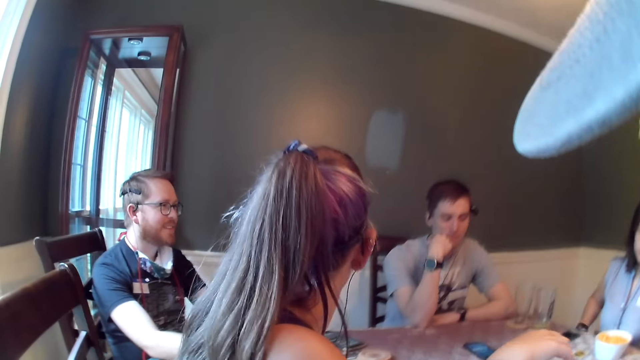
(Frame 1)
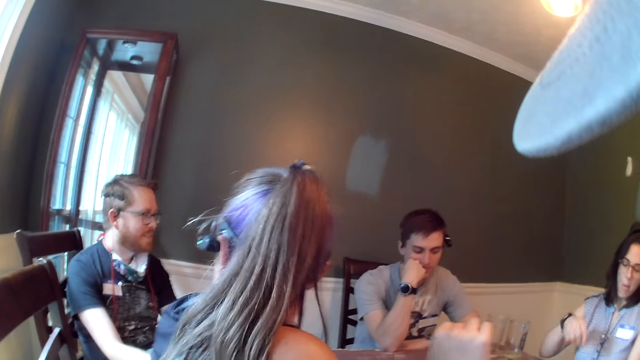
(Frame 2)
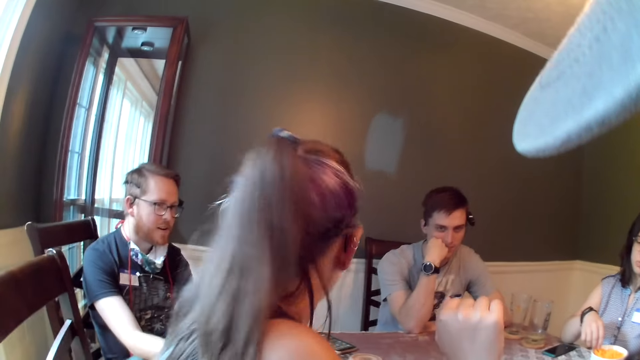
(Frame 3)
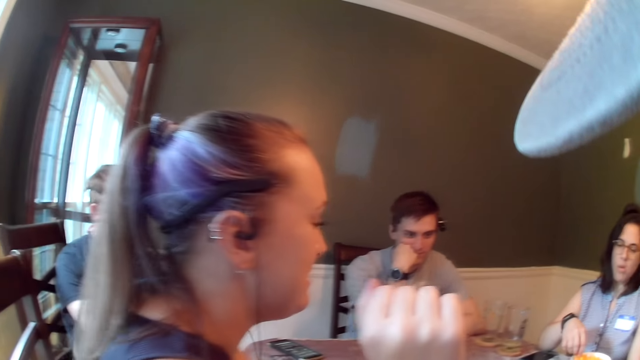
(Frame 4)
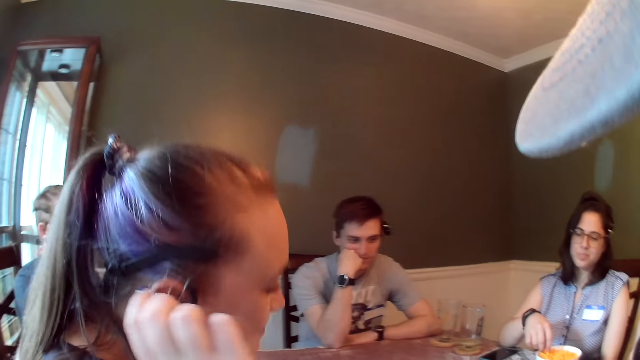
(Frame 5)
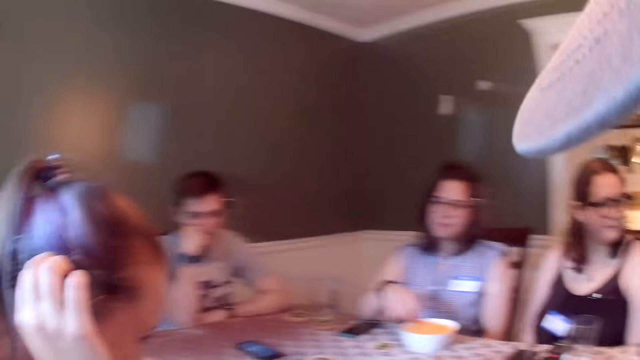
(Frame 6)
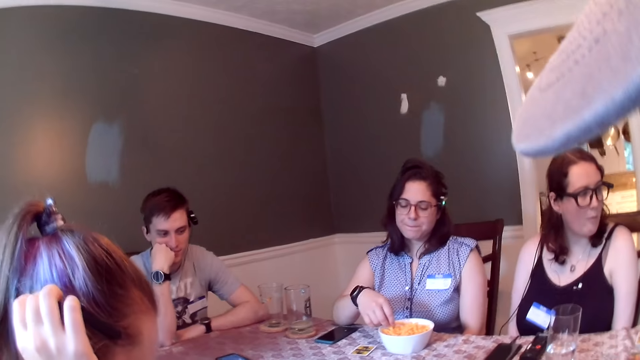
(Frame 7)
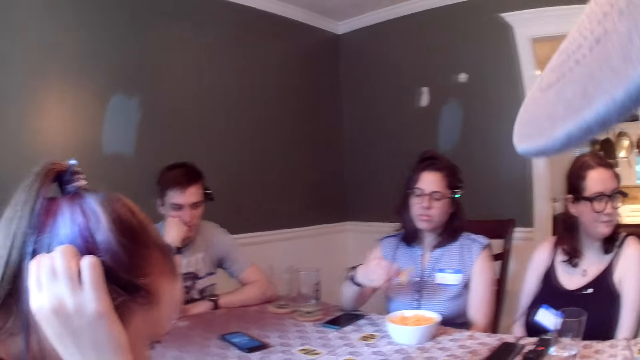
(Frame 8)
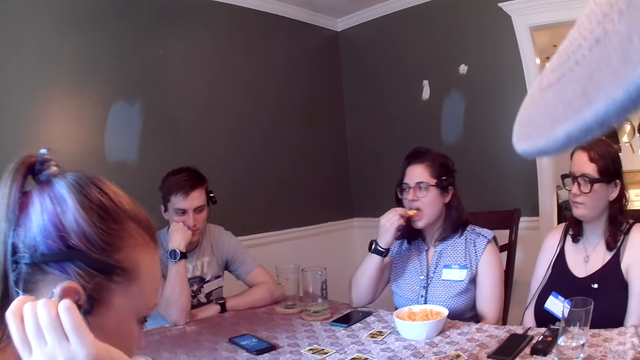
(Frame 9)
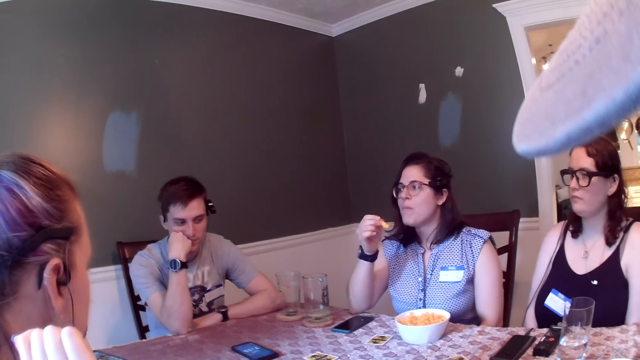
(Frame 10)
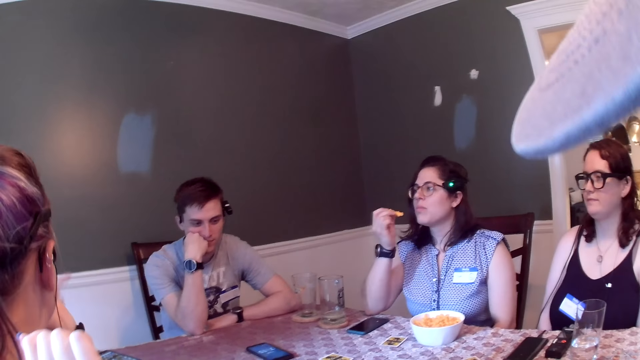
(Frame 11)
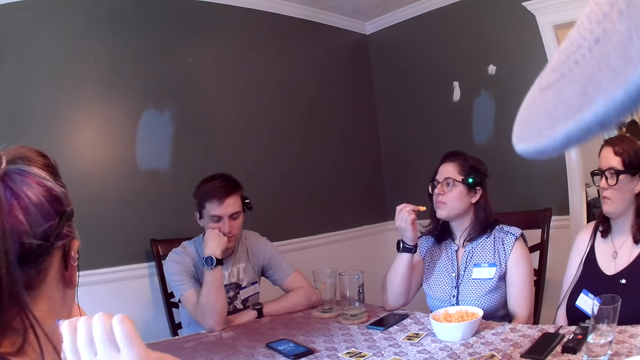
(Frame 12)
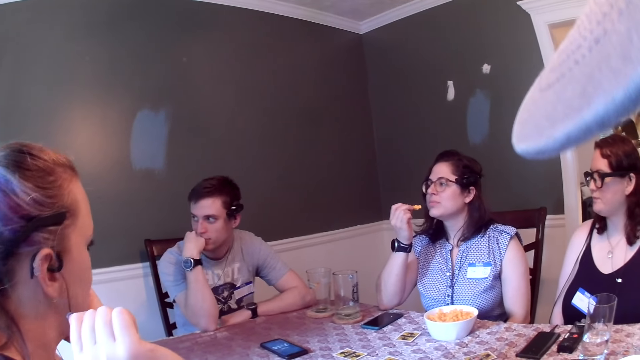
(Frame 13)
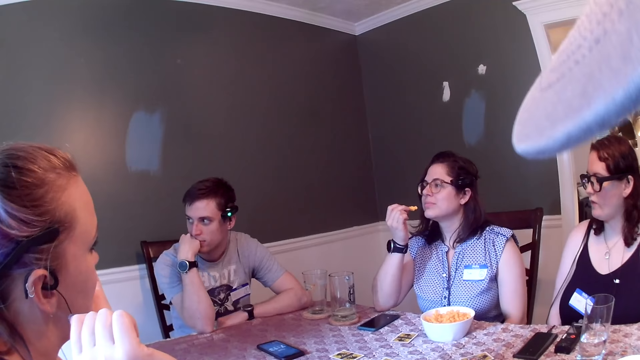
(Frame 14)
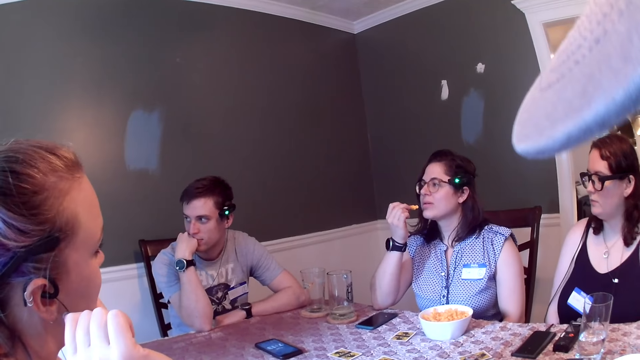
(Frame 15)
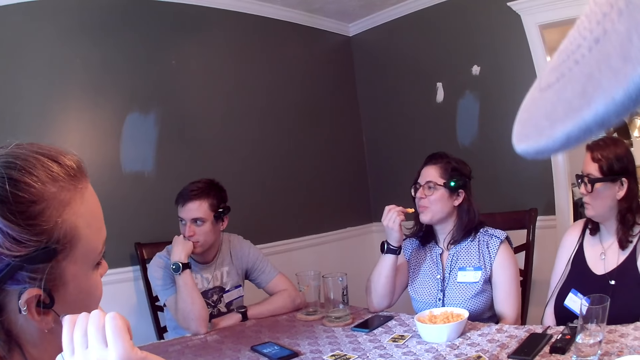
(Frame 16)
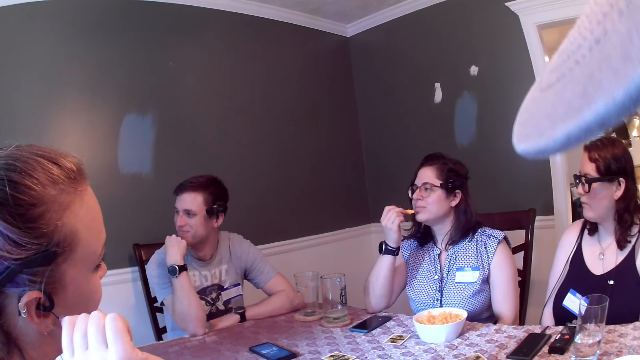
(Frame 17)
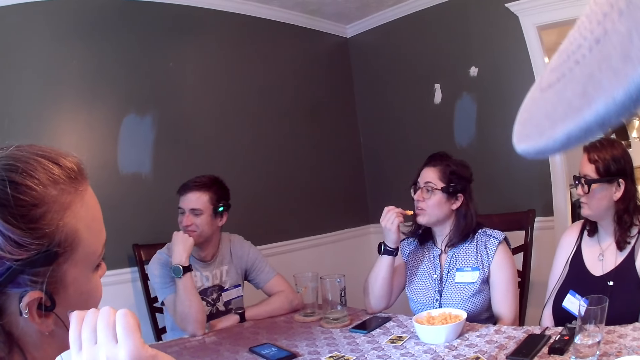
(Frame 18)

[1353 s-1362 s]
The woman adjusts the camera on her head with her right hand.

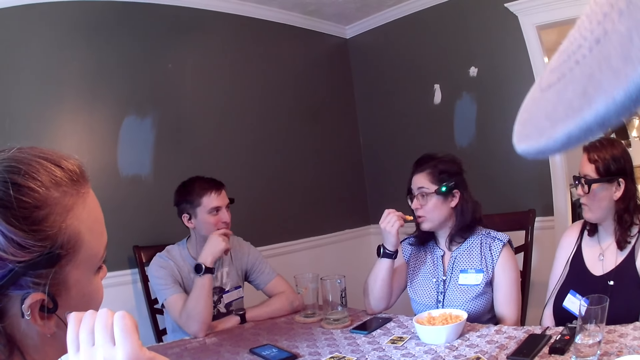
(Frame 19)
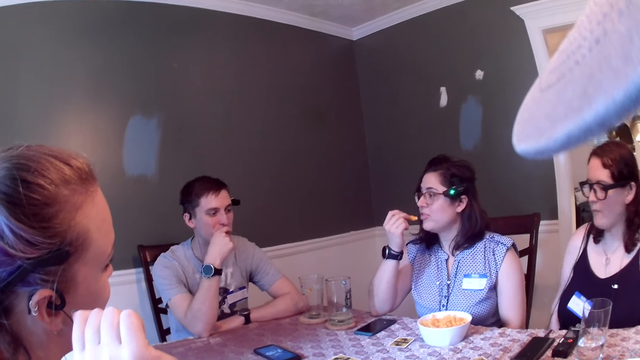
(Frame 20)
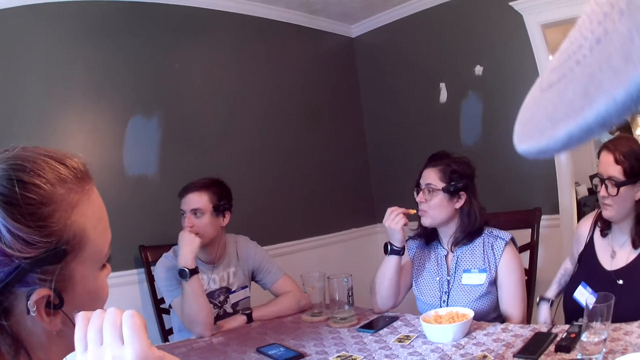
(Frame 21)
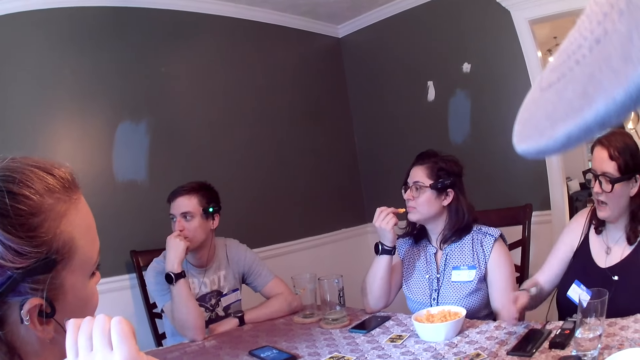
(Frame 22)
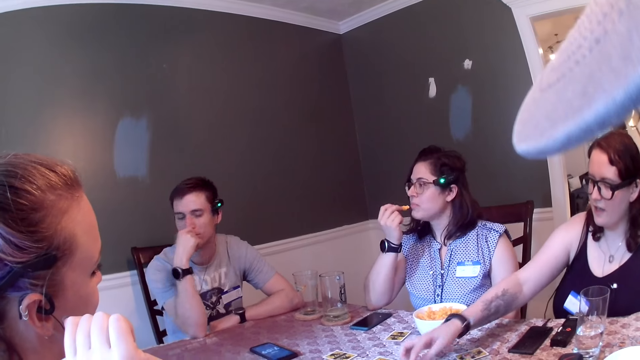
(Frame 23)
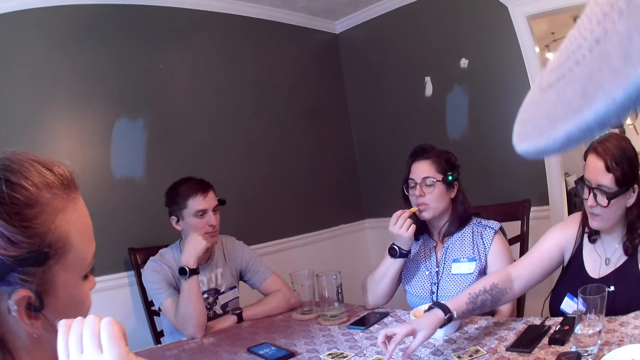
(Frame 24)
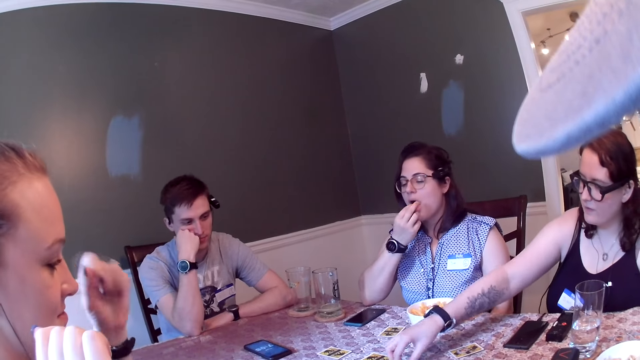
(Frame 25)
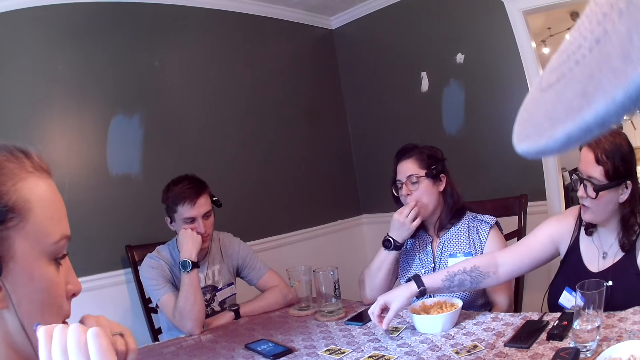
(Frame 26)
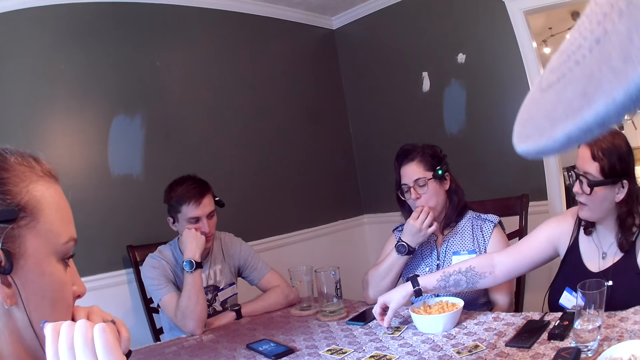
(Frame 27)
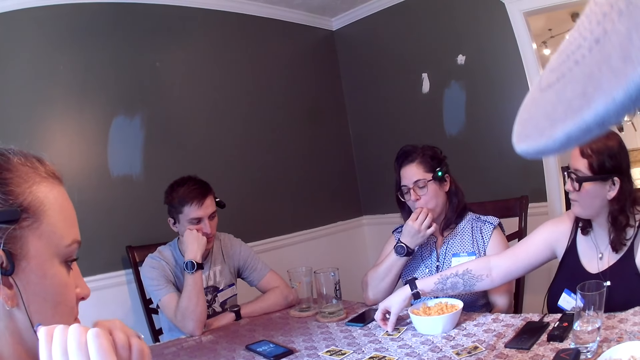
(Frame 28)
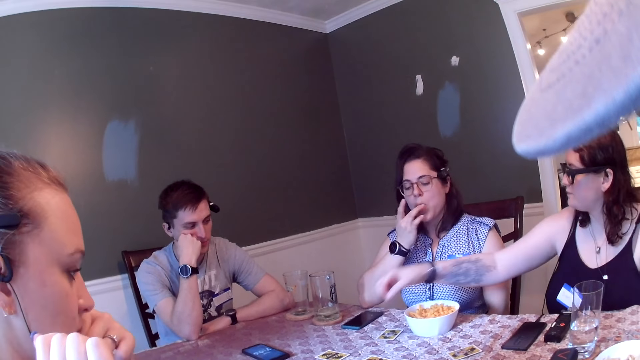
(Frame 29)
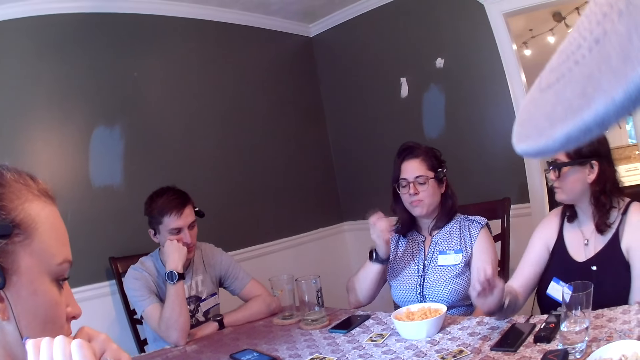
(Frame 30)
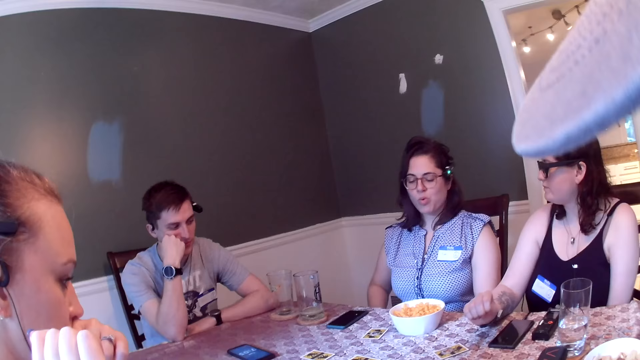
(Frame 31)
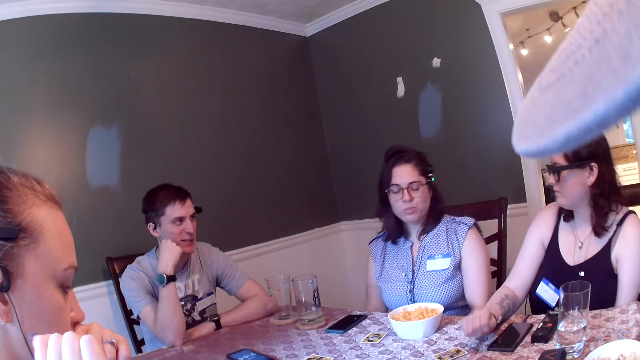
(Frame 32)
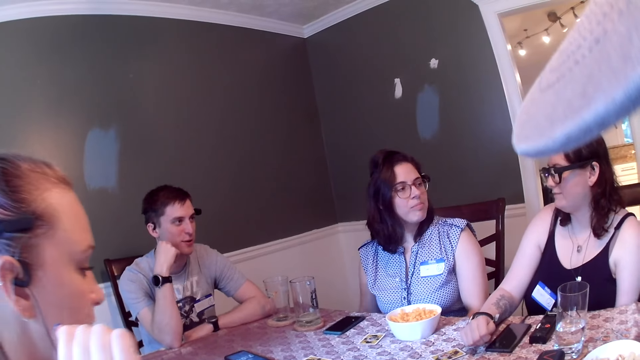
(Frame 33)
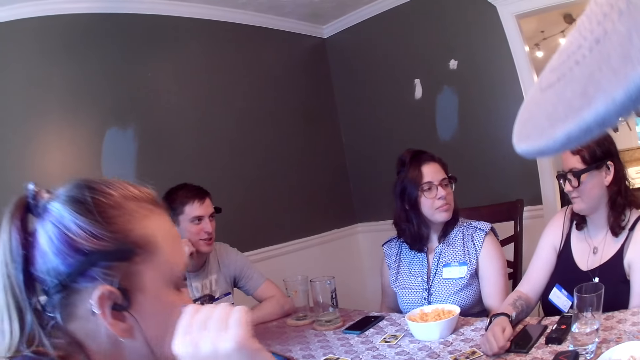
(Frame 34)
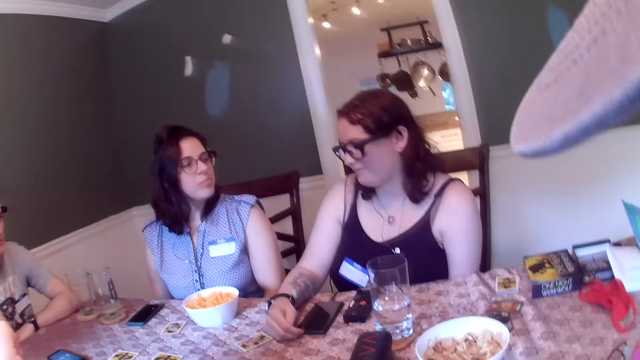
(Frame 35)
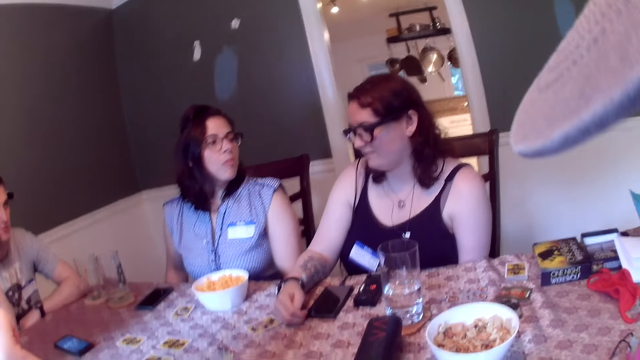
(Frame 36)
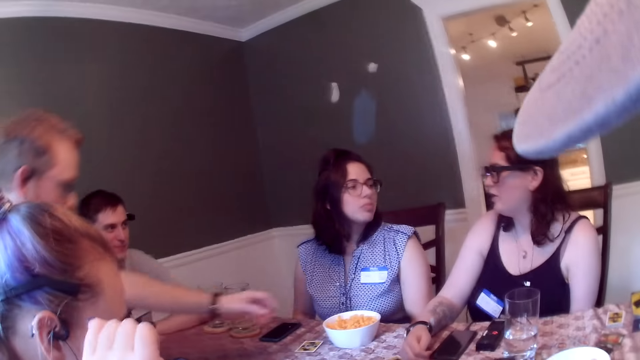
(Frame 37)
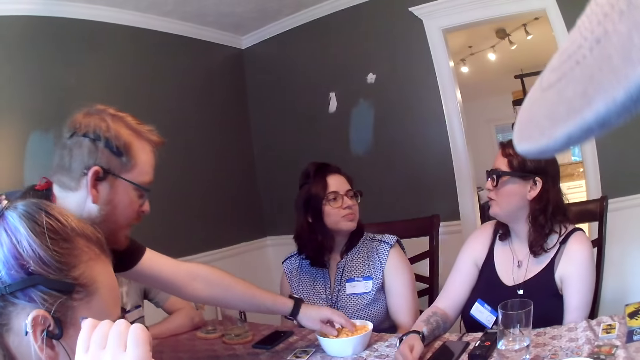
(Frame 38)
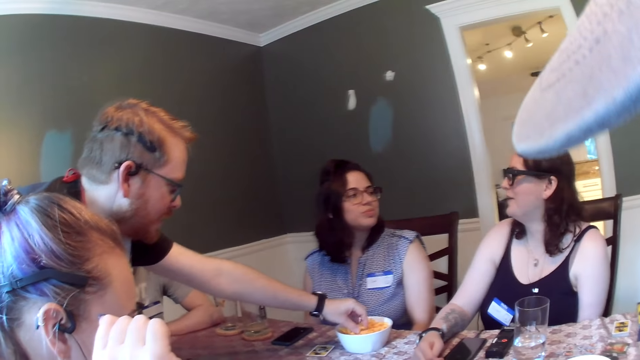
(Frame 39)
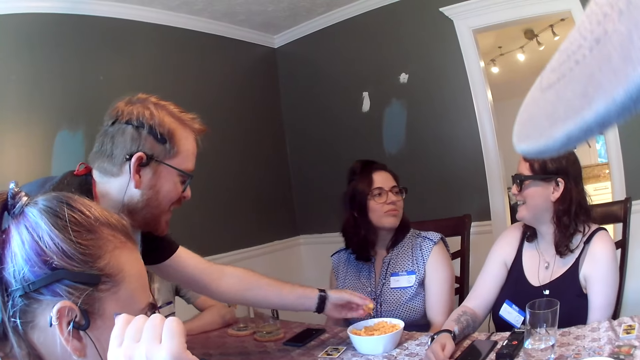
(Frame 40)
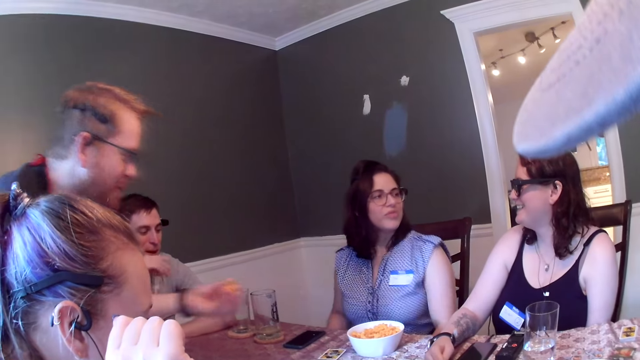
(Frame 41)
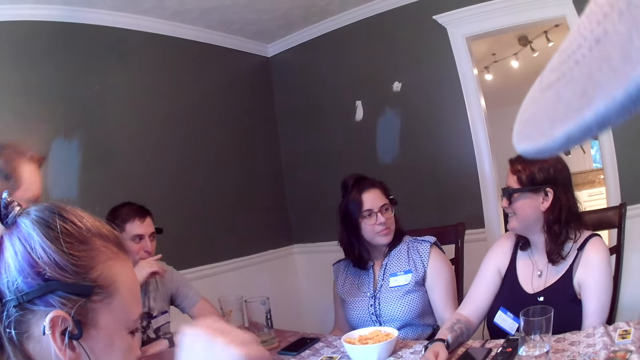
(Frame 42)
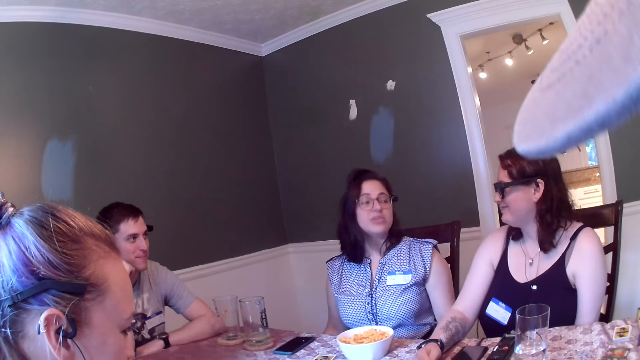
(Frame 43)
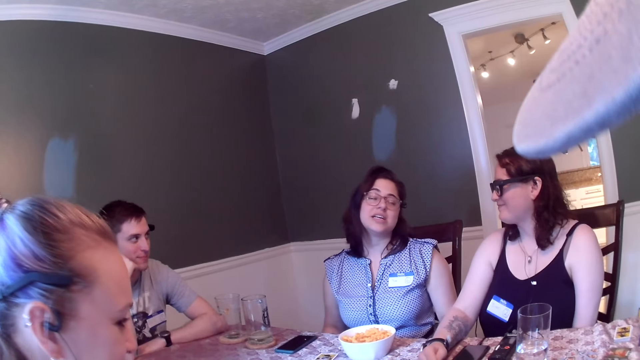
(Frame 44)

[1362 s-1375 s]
The woman picks a coin from the table with her right hand. Another woman picks a token on the table with her right hand. A lady moves the coin. The second woman drops the token on the table with her right hand. The man carries chips in the plate with his left hand.
